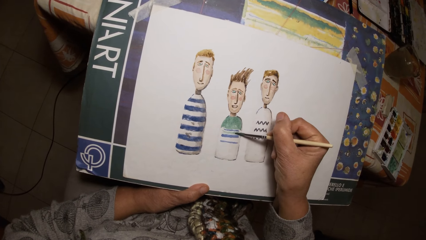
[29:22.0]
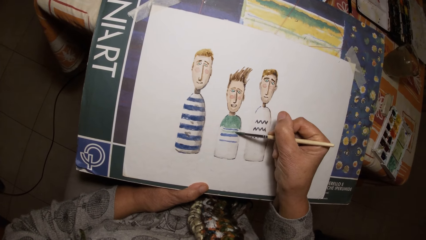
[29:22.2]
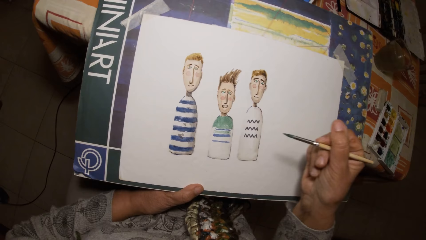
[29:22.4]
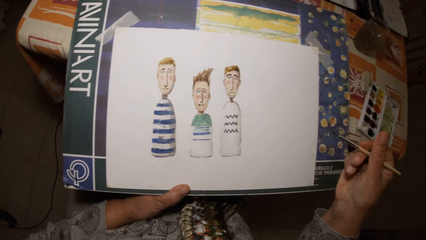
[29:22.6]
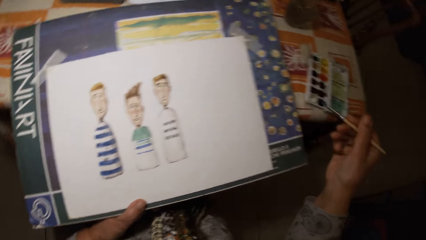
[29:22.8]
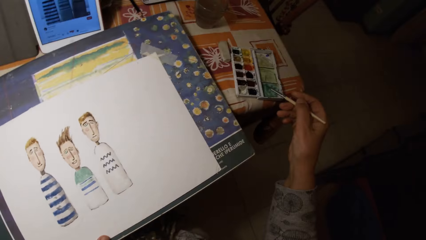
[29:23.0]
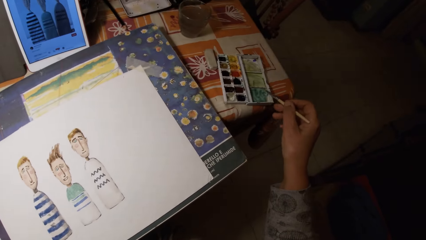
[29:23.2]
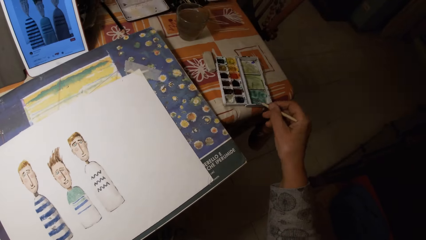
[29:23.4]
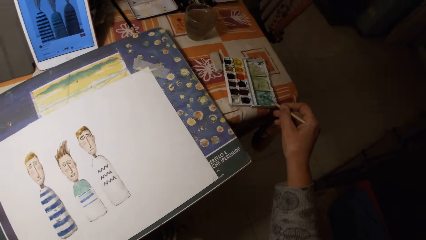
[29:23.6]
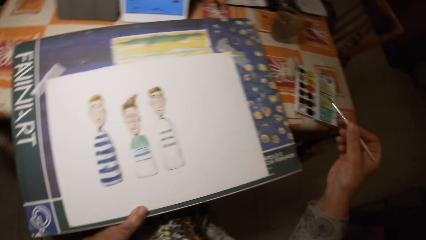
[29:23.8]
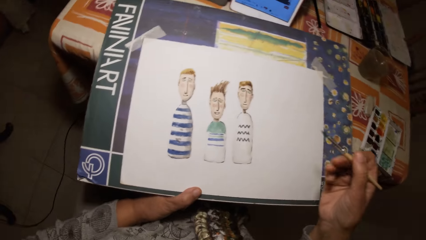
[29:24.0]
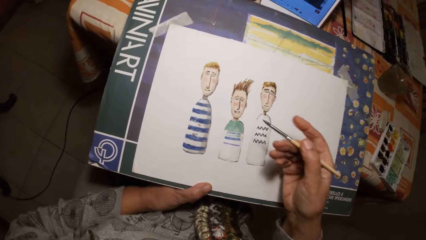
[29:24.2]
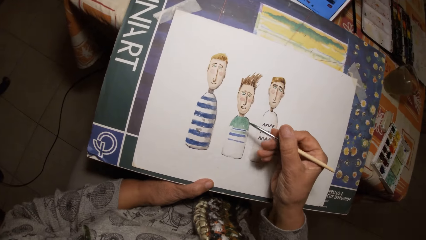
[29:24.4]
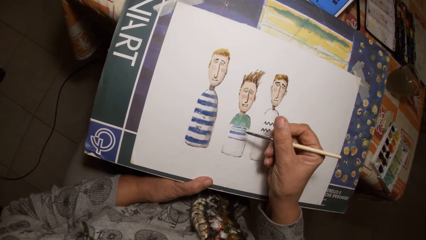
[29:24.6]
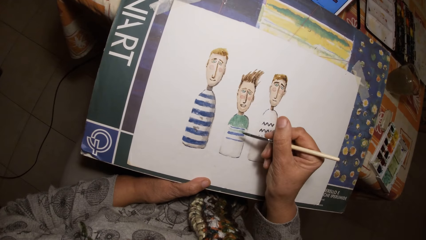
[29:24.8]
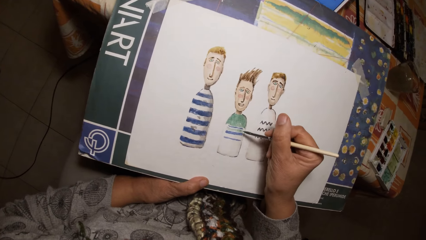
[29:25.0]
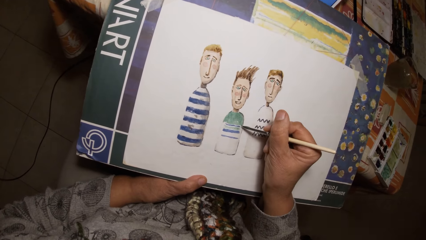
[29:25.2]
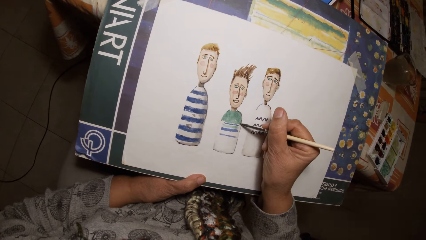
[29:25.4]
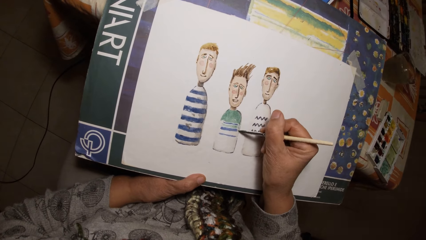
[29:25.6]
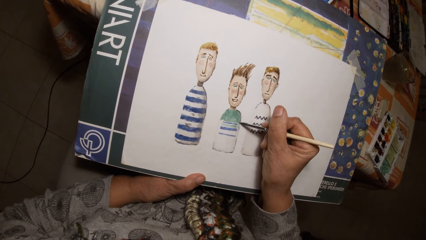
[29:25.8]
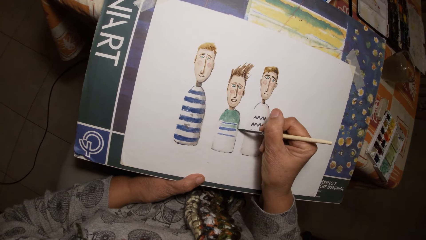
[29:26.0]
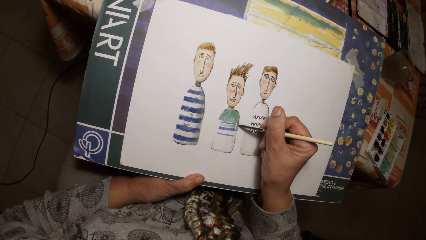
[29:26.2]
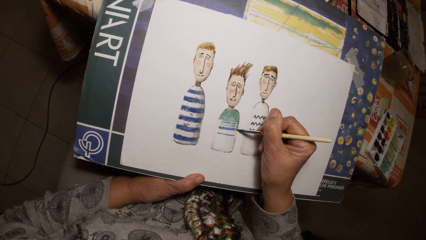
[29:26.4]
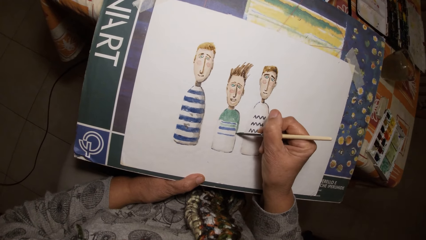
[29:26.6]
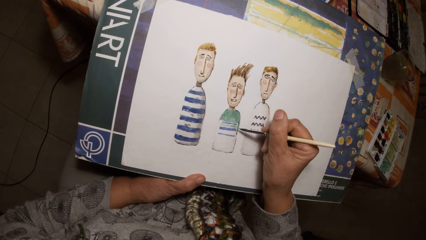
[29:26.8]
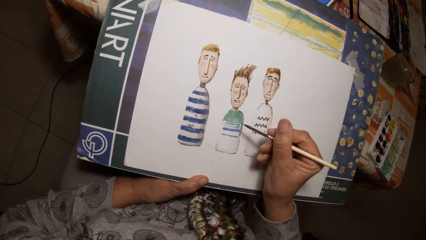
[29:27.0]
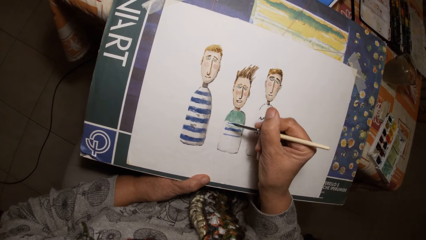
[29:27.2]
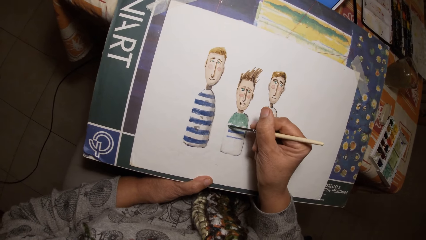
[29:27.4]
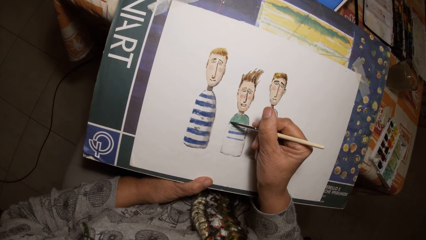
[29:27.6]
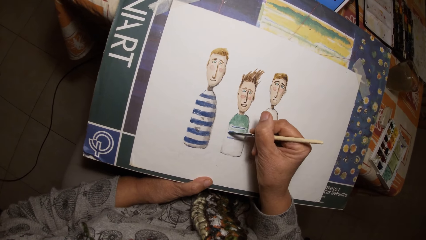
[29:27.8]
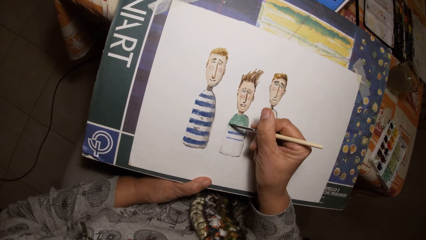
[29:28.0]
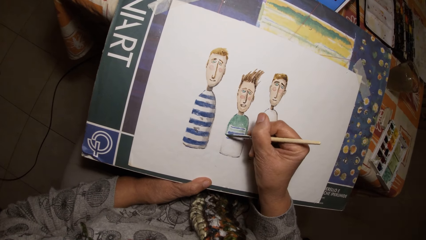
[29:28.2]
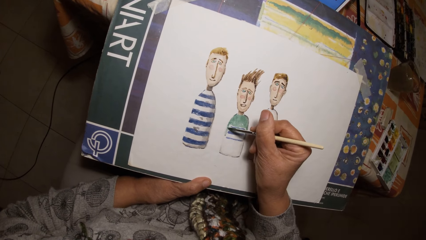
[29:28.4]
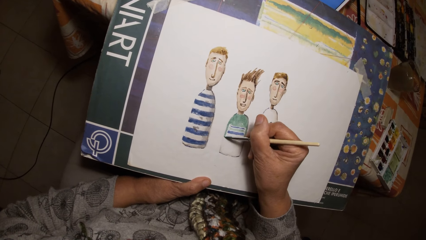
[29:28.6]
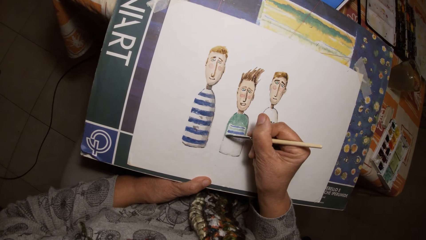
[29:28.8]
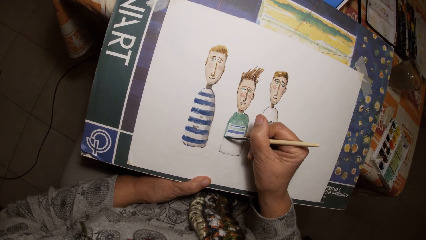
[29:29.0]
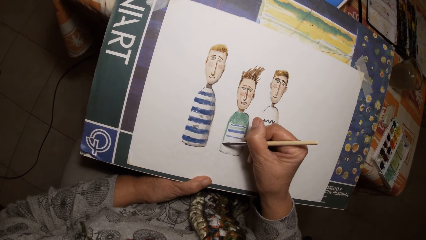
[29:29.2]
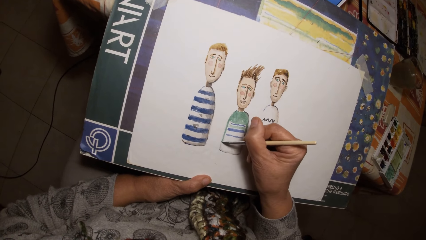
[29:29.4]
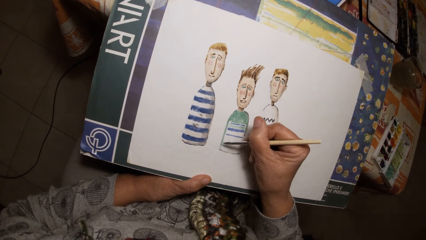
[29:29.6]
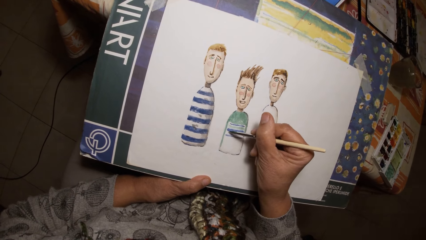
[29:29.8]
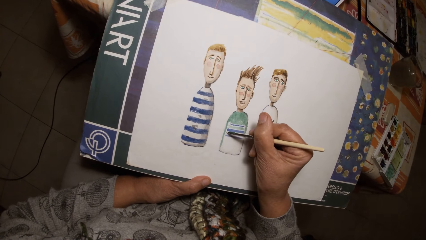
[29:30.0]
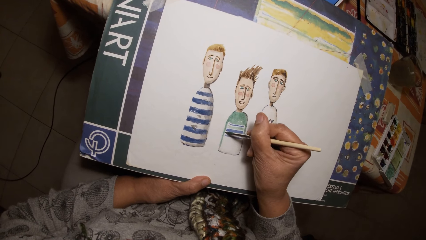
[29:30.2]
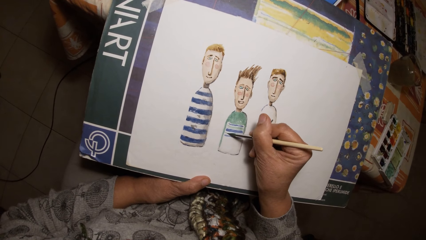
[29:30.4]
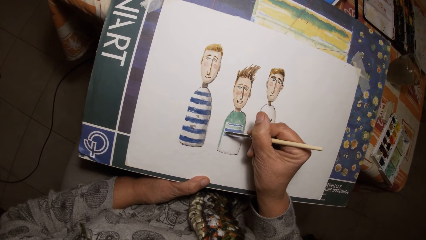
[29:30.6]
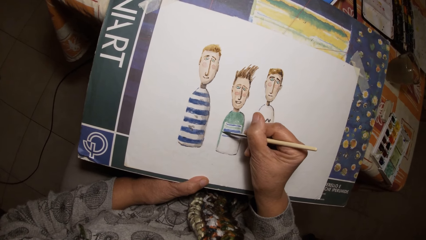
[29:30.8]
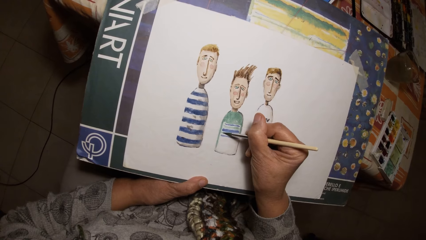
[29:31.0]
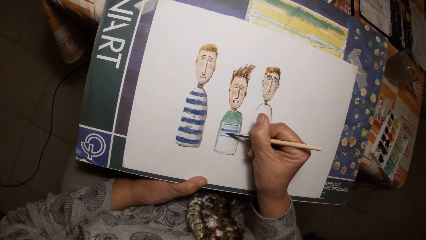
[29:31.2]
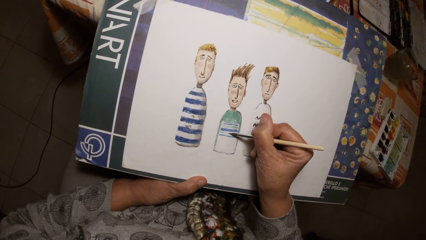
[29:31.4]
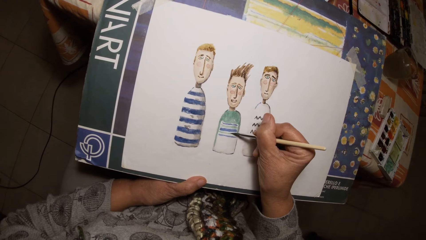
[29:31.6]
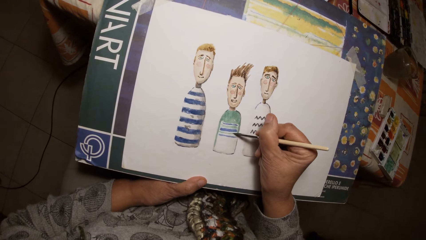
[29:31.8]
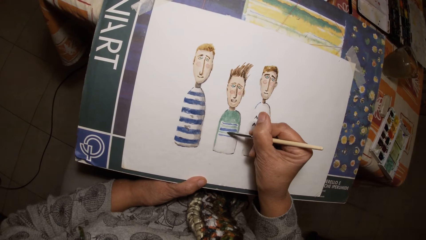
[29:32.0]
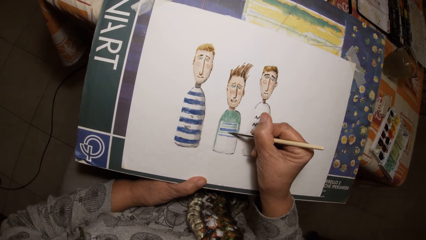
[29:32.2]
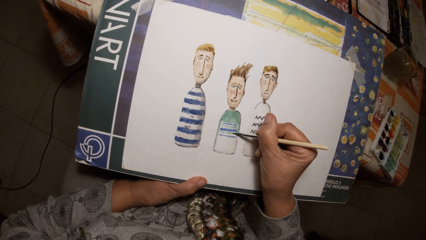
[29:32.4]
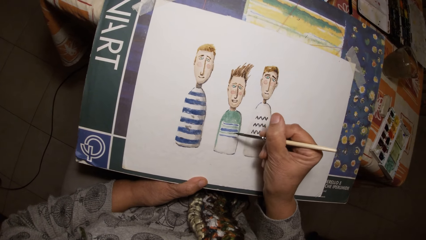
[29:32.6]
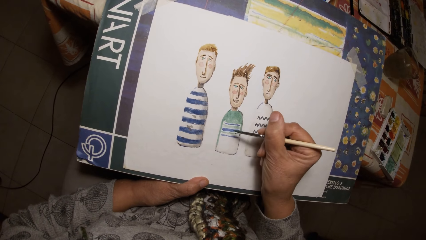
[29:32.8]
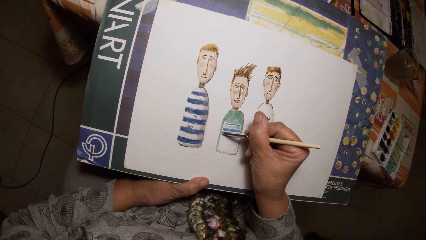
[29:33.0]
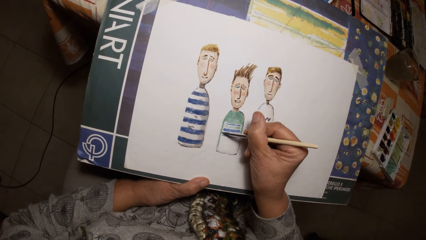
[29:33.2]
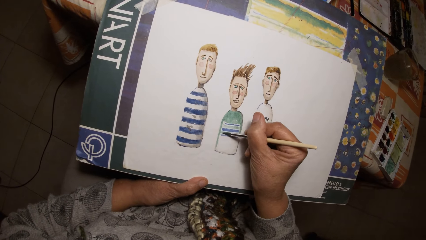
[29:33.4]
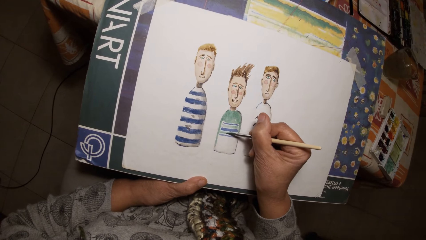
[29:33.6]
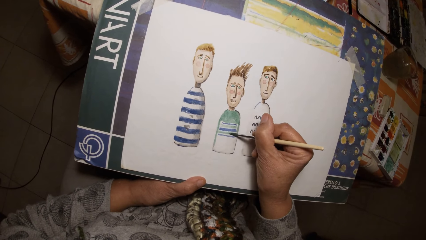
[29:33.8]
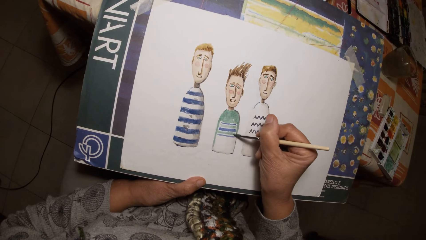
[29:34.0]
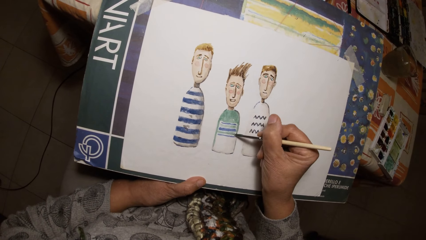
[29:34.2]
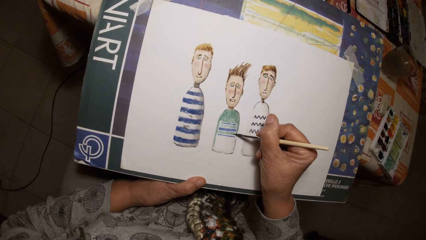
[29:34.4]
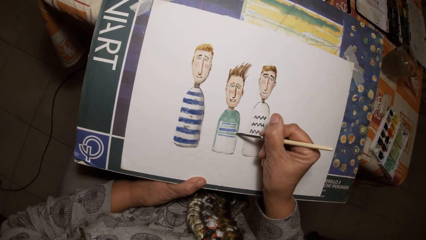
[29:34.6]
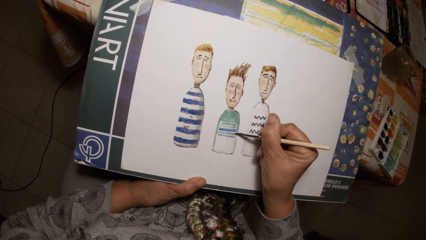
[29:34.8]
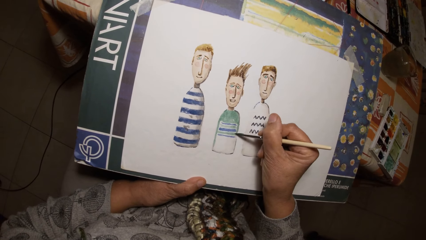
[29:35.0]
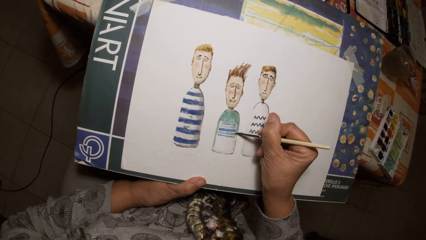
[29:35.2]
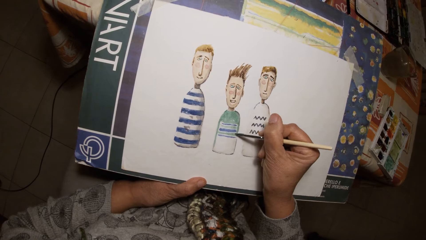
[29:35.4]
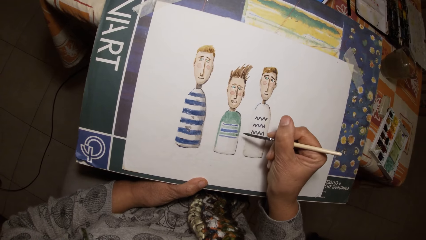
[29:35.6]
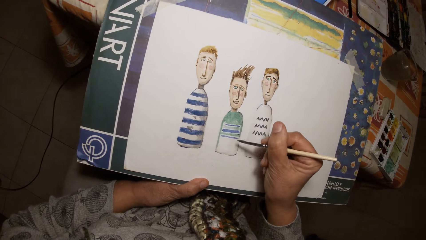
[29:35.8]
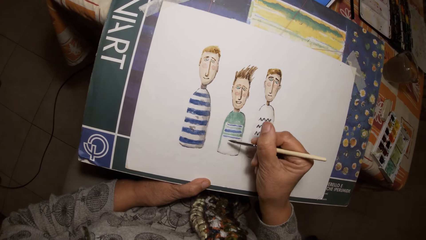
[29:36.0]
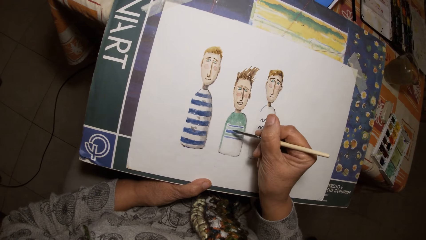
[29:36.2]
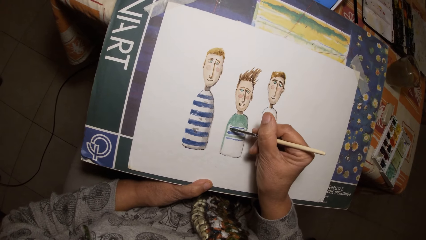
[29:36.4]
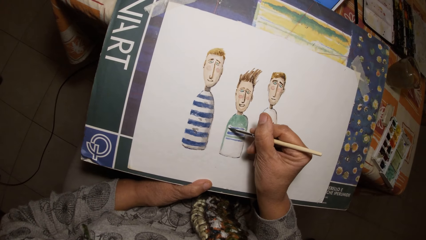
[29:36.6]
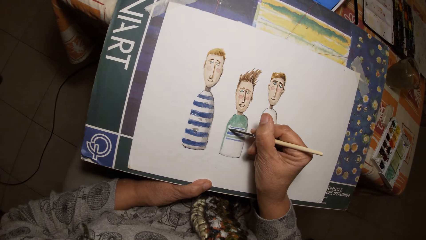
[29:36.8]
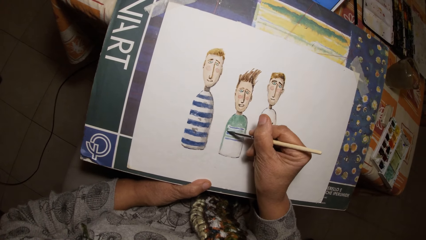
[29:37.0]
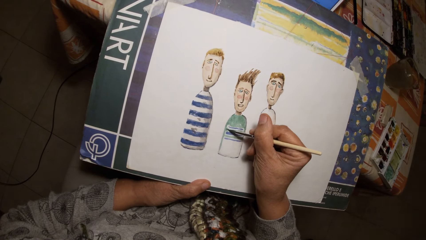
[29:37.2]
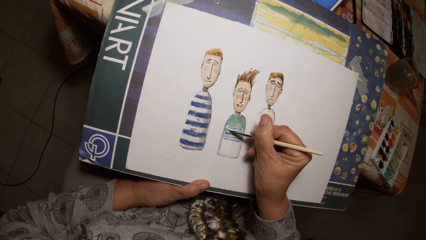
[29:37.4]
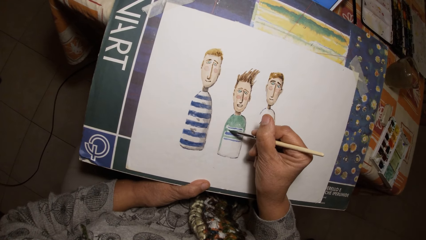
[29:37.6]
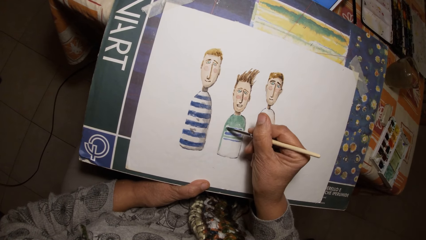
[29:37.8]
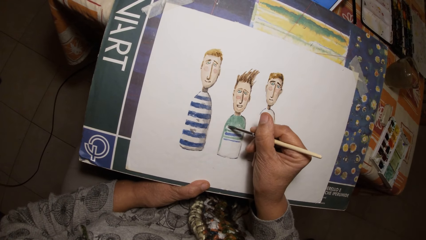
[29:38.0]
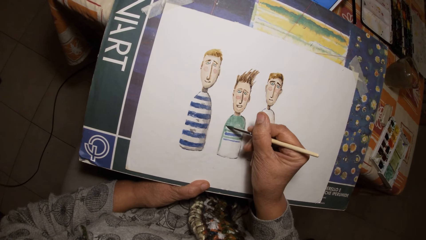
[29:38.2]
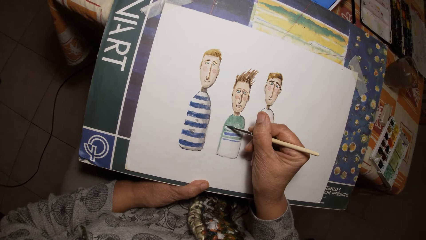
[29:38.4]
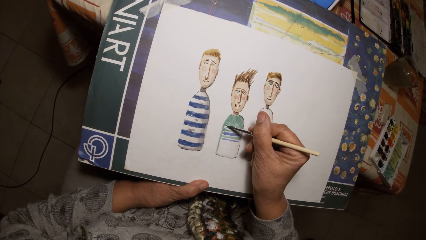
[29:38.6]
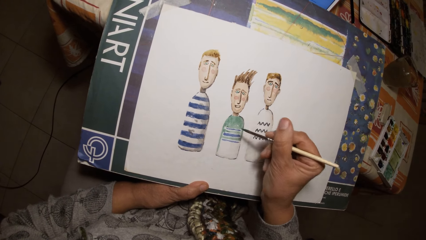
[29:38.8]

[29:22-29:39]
The camera wearer paints the paint palette cover with the brush in his right hand. He rubs a paint brush on the paint palette. He paints on the paper with the brush in his right hand.
